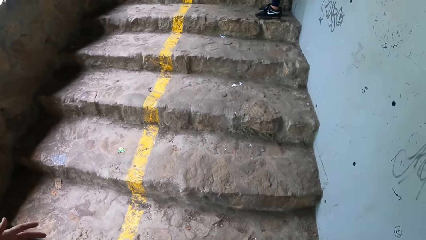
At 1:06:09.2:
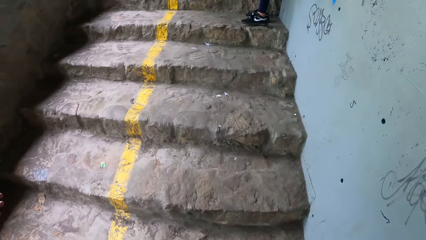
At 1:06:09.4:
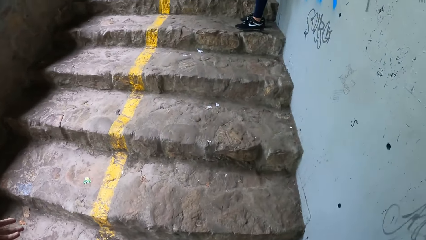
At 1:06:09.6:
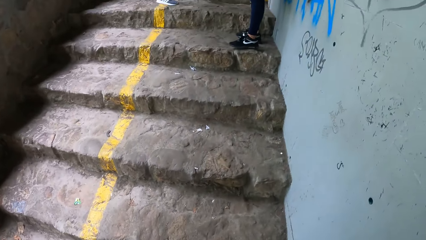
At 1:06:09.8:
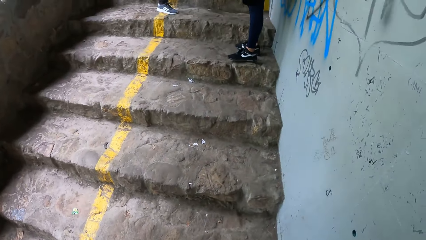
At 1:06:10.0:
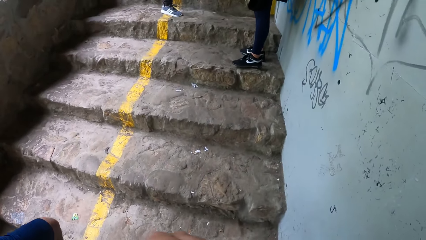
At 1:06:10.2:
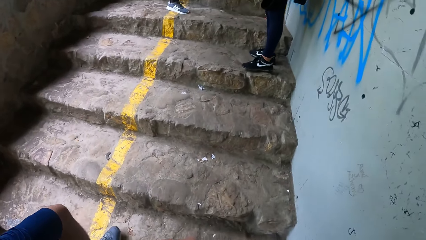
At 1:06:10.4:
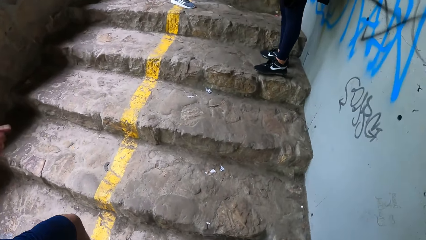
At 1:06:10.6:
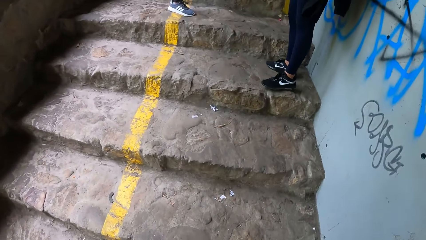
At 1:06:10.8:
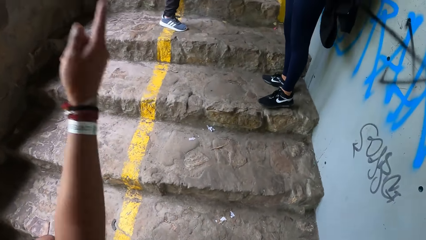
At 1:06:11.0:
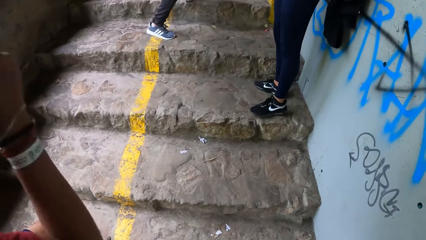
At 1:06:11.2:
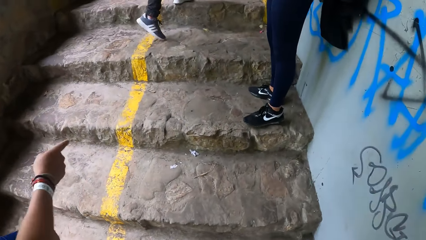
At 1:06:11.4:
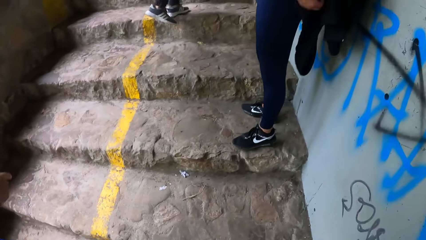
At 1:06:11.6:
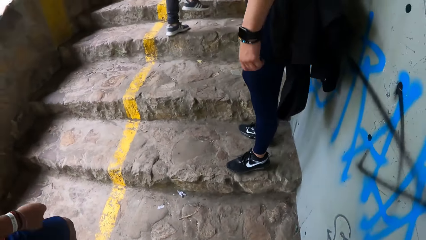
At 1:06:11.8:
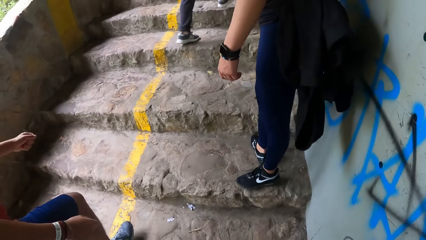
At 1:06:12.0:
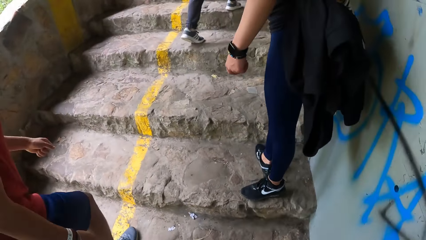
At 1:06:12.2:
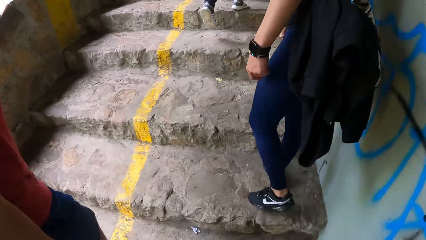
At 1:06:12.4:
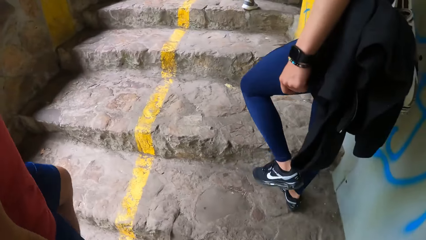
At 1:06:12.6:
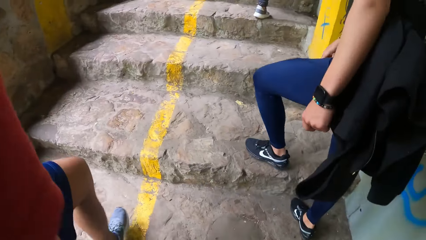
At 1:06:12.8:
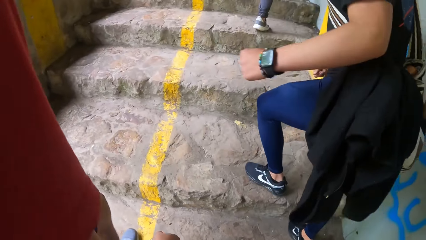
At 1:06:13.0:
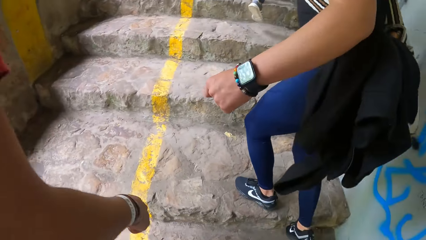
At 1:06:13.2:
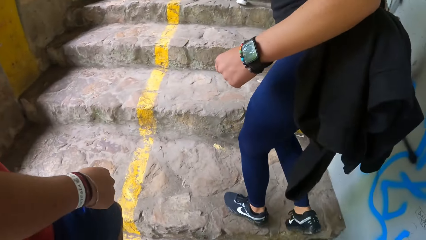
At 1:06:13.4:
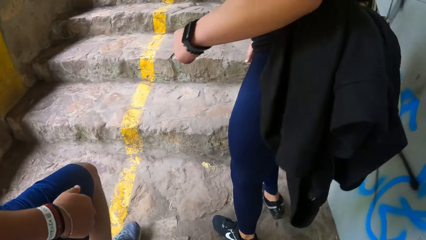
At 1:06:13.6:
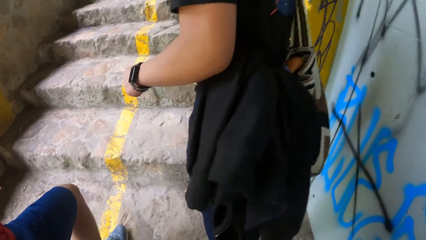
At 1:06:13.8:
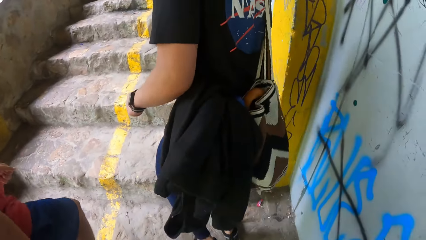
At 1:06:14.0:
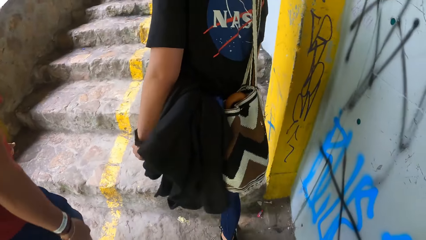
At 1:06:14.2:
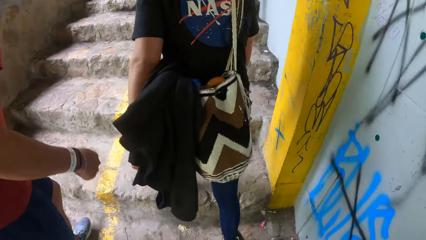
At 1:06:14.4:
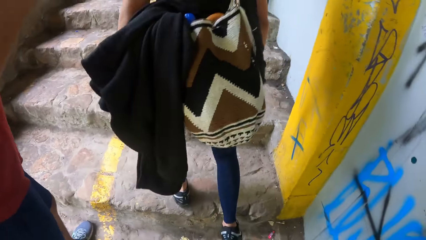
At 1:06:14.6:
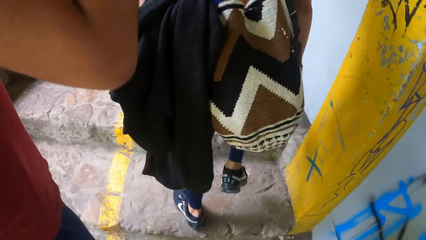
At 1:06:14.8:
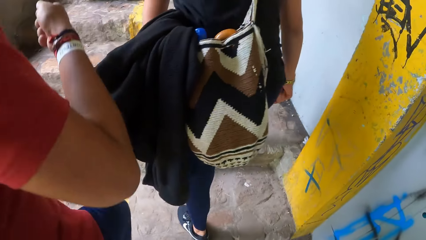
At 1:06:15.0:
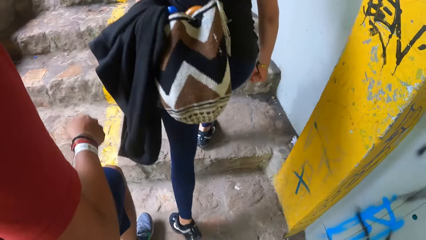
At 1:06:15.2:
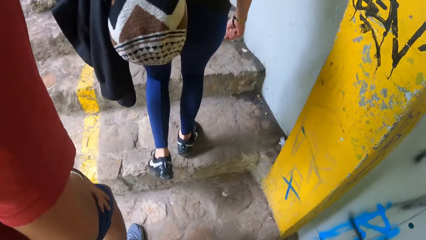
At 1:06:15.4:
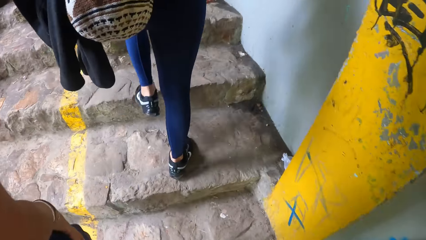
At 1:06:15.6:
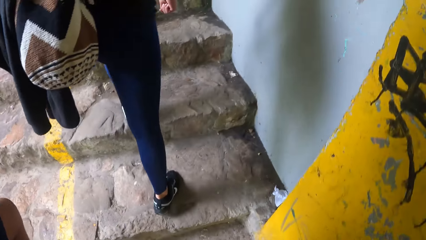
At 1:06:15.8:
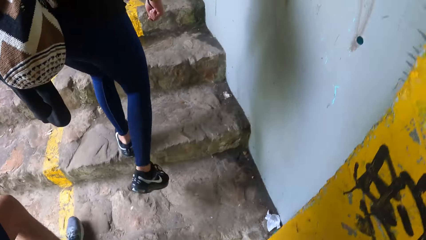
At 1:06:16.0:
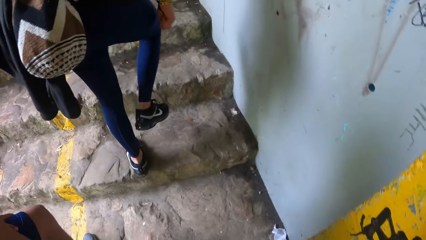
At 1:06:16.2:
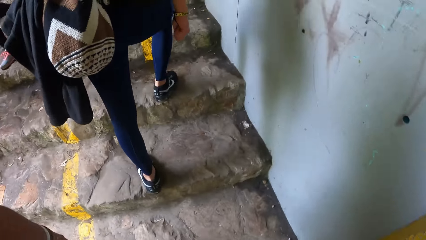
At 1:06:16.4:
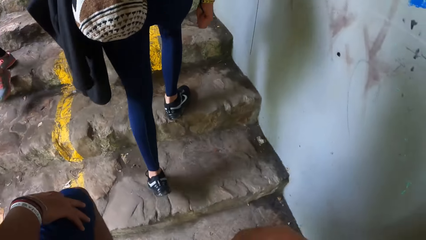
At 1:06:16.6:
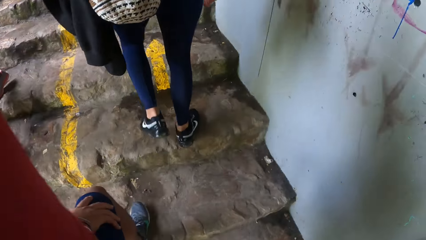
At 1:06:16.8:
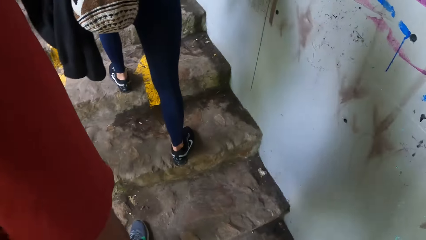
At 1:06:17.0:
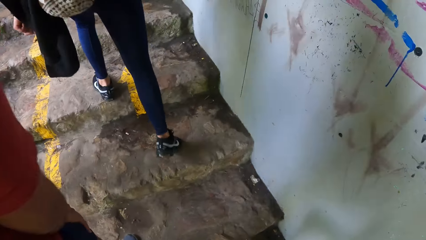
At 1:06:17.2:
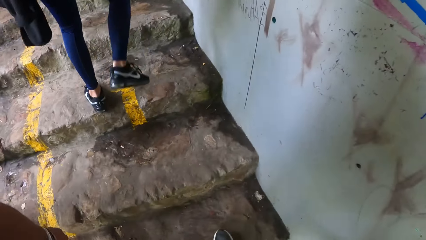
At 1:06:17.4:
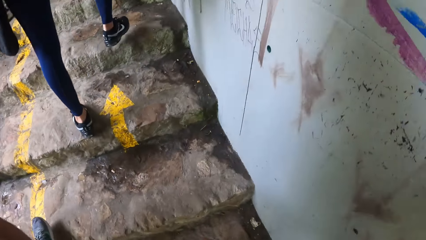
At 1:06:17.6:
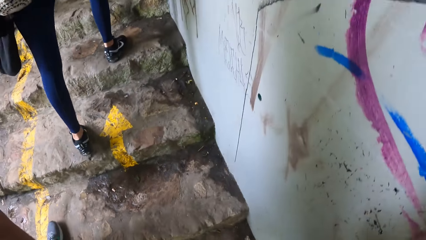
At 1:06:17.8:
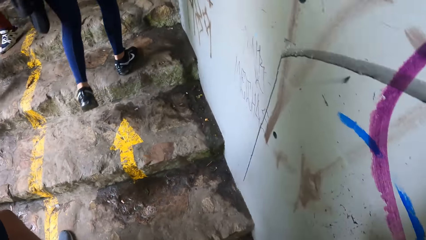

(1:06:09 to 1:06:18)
The man interacts with another man on the steps. The other man climbs the steps.

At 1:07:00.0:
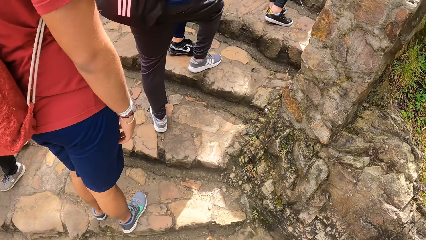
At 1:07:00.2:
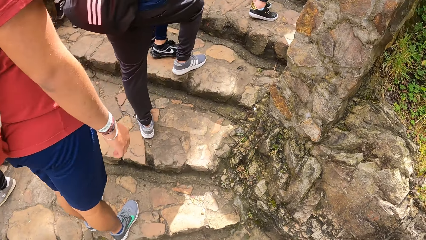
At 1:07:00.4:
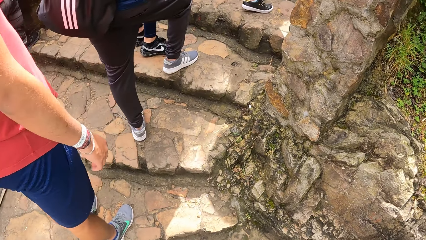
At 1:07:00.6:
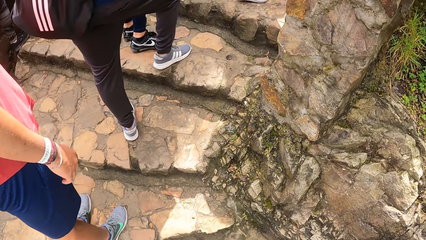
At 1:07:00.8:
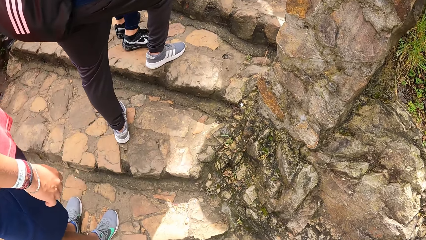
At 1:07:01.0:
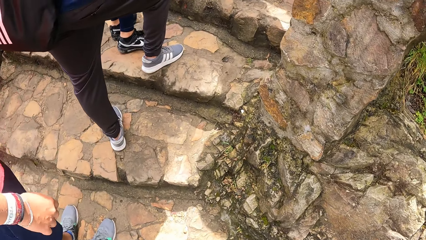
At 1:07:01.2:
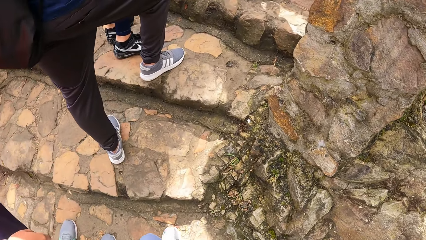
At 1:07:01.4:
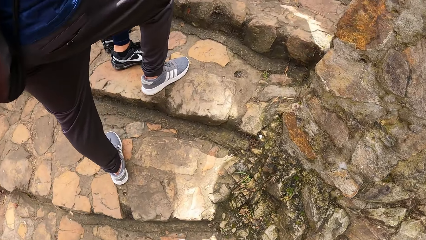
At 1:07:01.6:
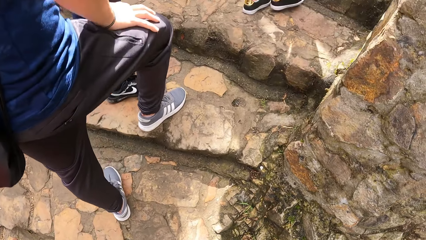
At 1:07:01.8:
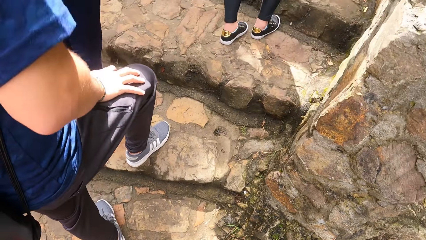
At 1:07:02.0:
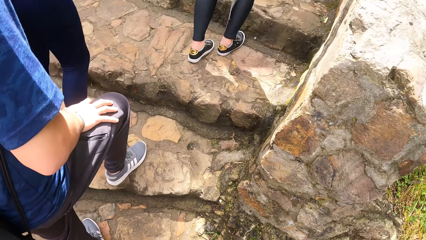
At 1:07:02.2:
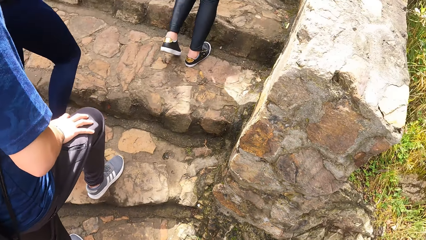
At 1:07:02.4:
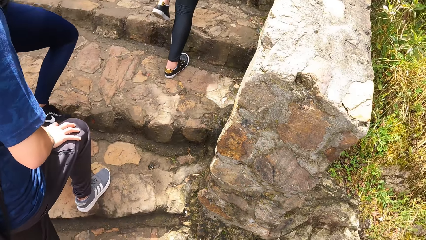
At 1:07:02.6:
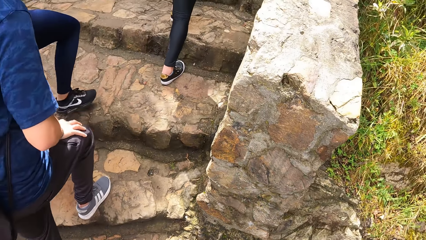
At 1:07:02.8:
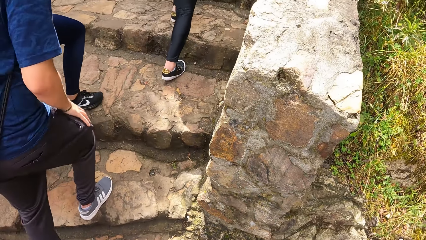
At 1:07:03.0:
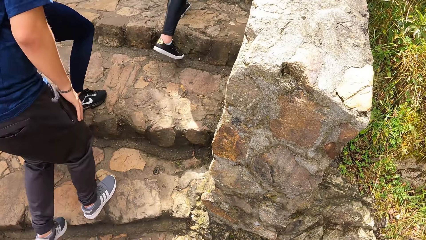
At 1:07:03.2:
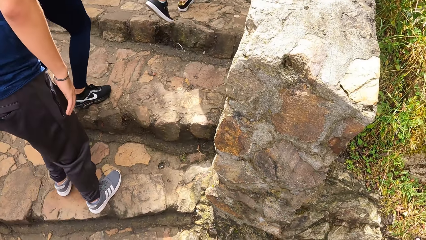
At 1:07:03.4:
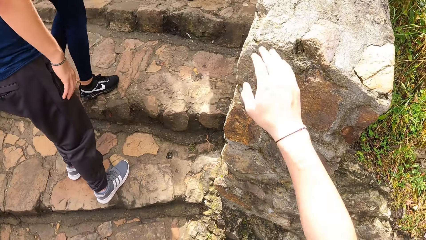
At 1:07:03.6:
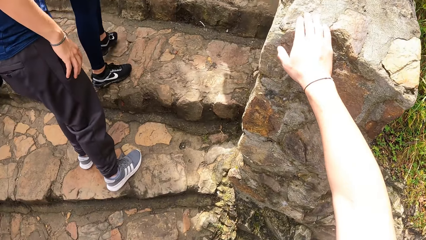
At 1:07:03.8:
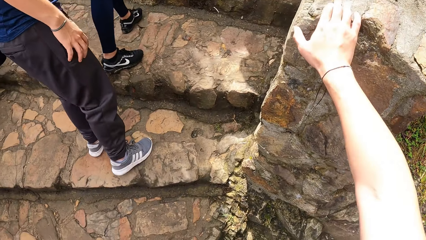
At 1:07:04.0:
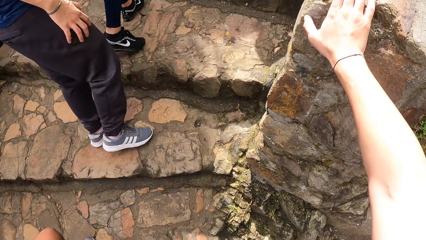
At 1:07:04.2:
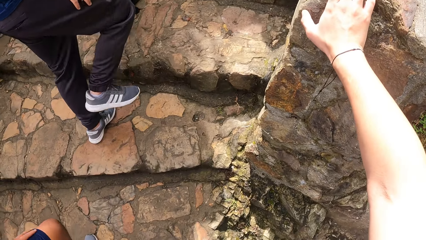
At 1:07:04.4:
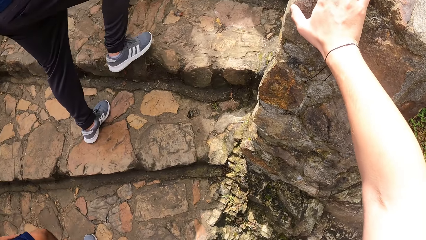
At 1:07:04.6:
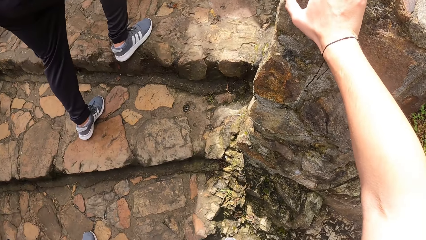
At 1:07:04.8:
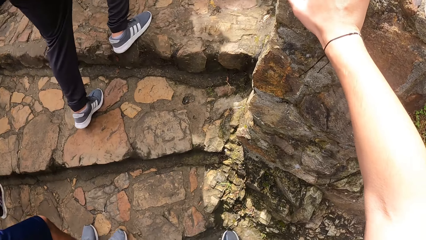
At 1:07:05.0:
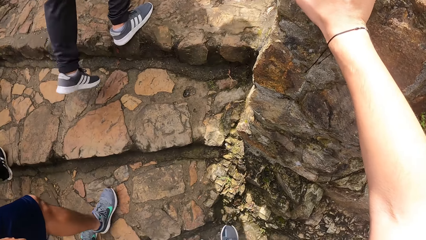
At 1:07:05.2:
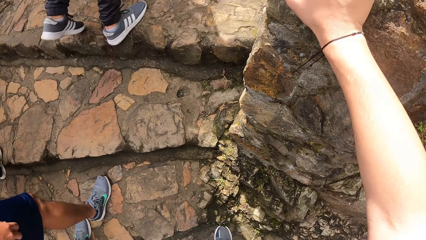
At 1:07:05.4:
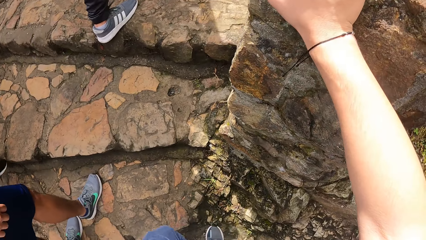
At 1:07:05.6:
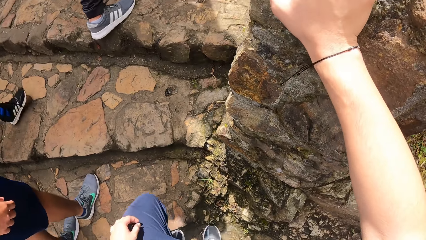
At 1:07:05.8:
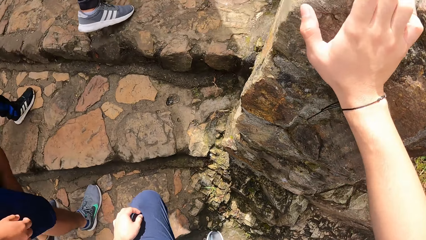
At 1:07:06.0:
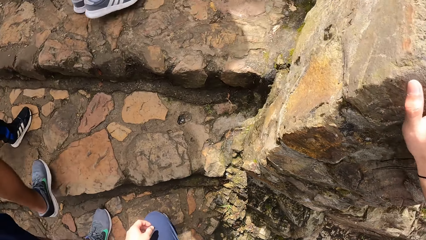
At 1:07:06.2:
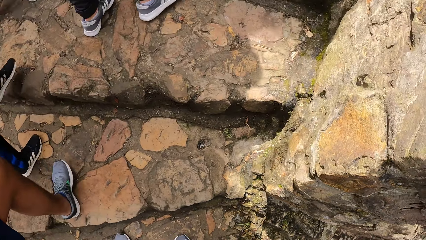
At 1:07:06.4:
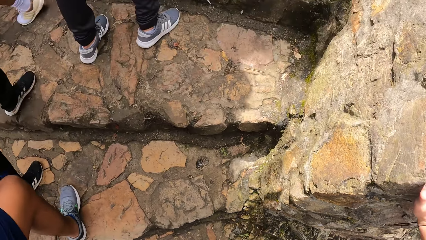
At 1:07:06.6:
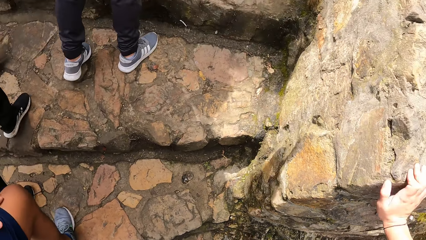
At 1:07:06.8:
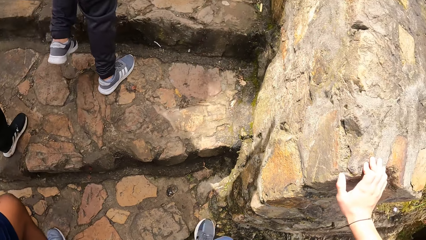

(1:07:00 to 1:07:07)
The camera wearer stops at the steps. He places his right hand on a brick. He walks up the steps.
